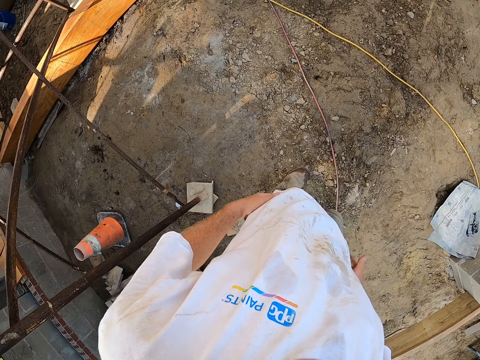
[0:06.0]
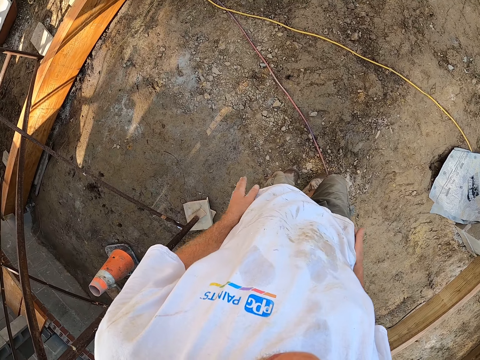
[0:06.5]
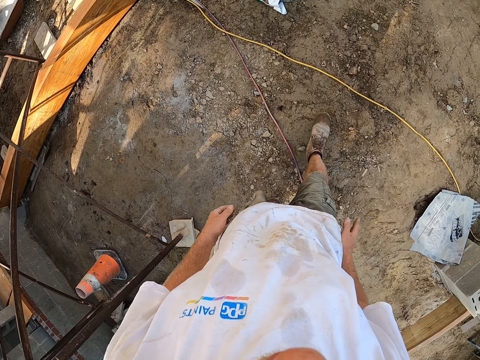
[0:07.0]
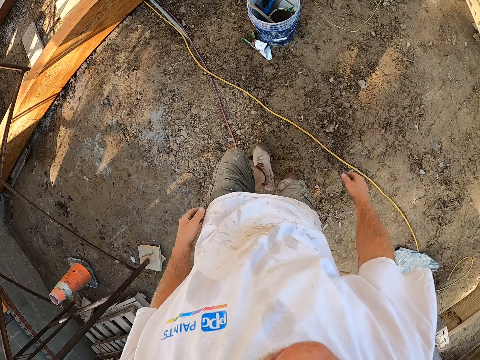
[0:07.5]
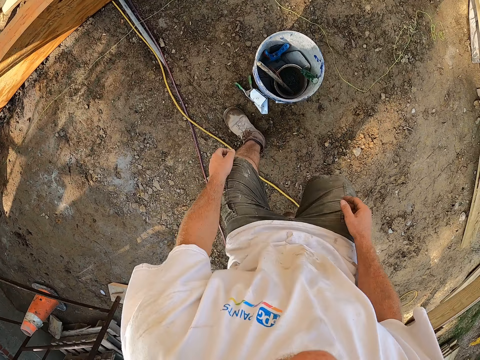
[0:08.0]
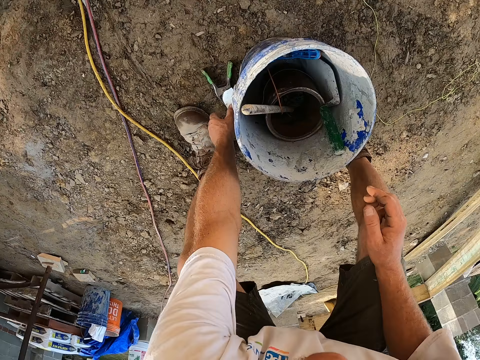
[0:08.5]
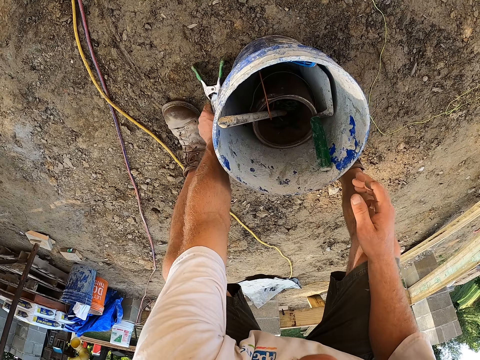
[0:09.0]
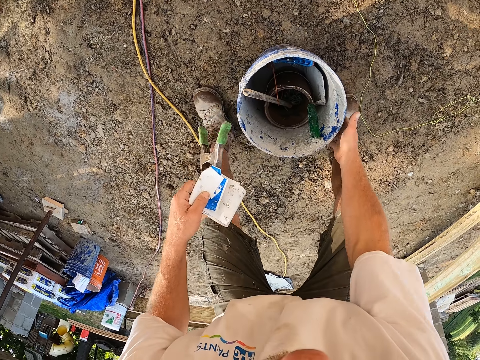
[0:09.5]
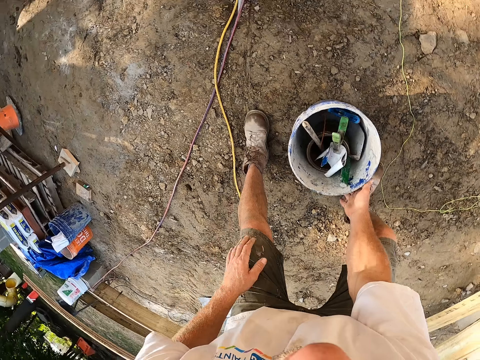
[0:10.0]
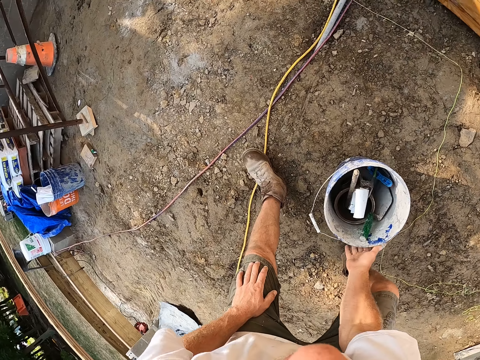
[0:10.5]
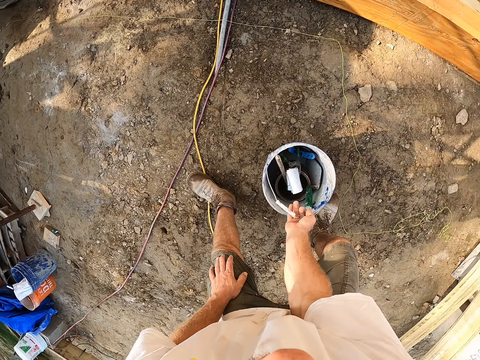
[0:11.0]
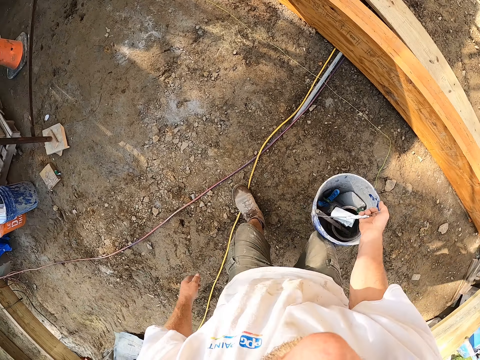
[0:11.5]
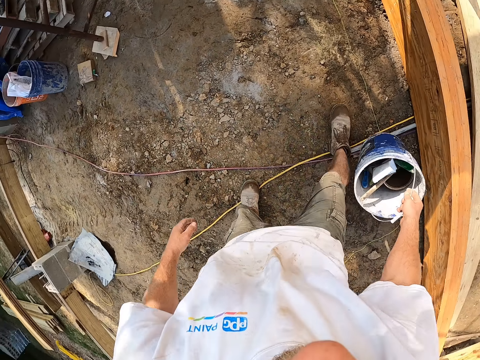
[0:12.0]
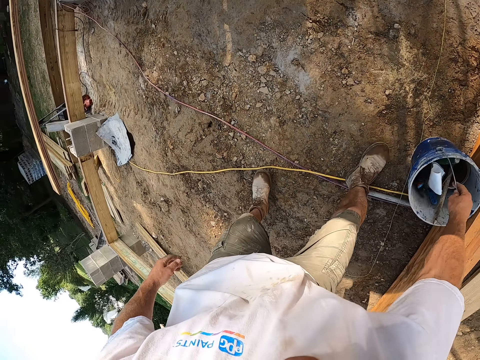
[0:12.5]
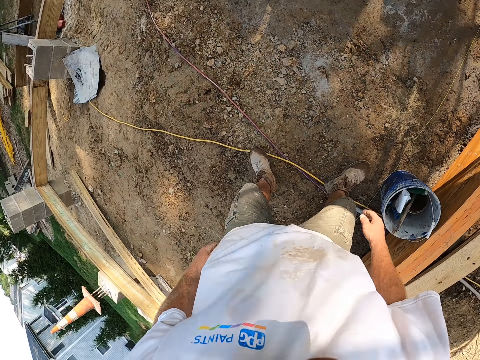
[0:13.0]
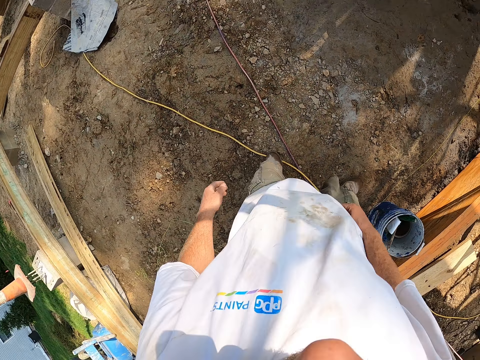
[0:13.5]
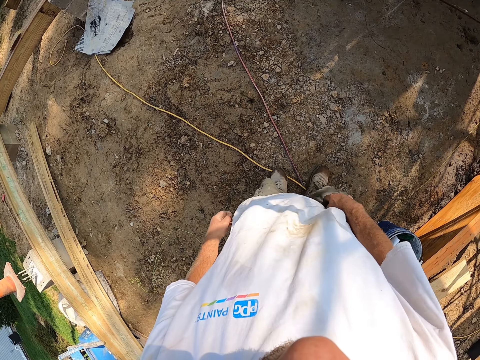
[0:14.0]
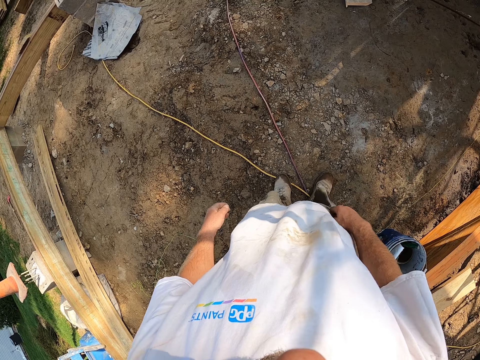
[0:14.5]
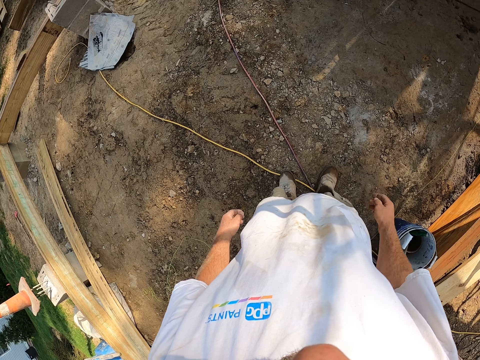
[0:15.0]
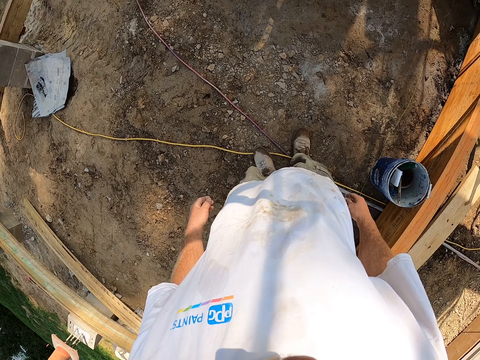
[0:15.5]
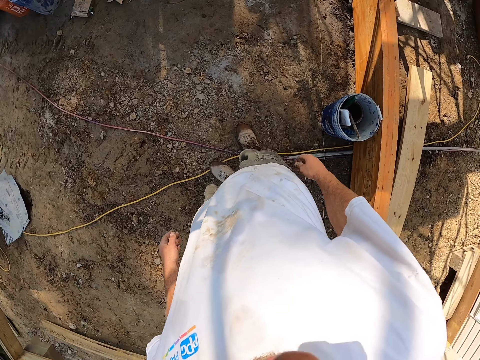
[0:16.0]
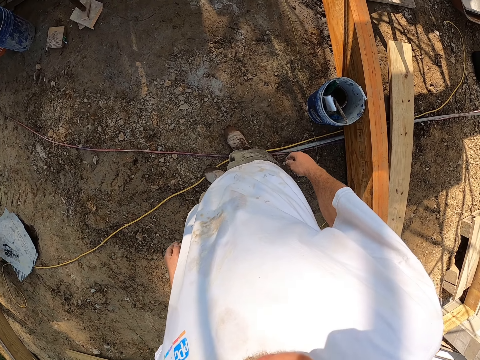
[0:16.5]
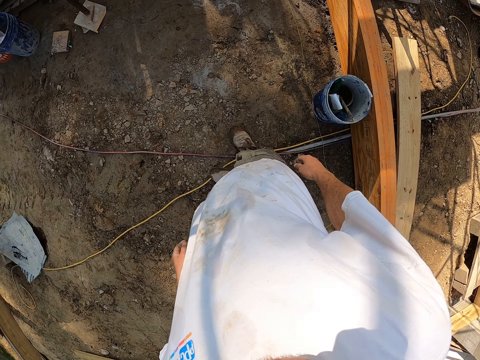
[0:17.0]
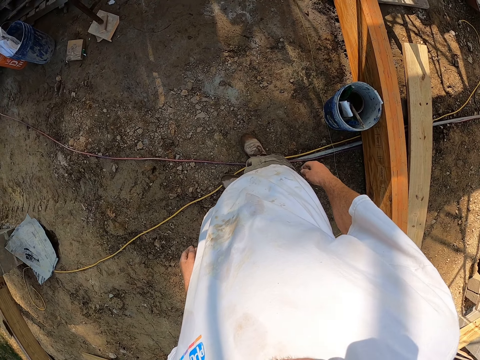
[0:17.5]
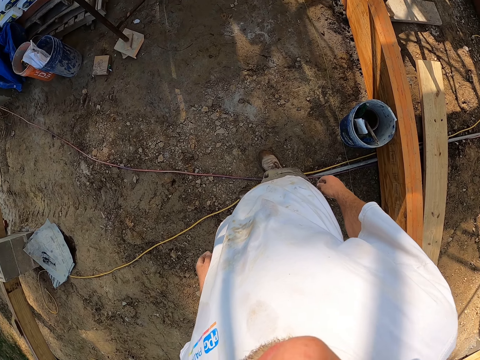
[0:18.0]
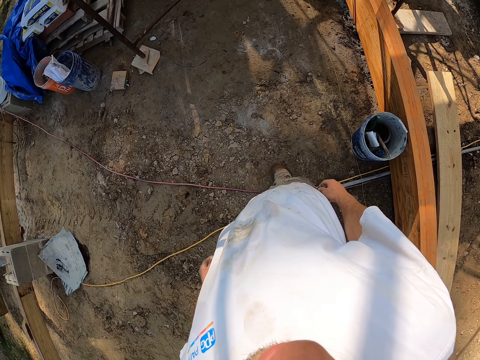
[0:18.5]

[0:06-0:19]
The camera wearer walks forwards. He lowers his hand, holds the pliers with his hand and picks up the pliers from the floor. He holds the bucket with his other hand. He throws the pliers in the bucket. He moves his hand towards him. He moves the bucket sideways. He picks up the bucket. He walks forwards. He places the bucket on the ground. He moves his hand towards him. He stares at the ground.

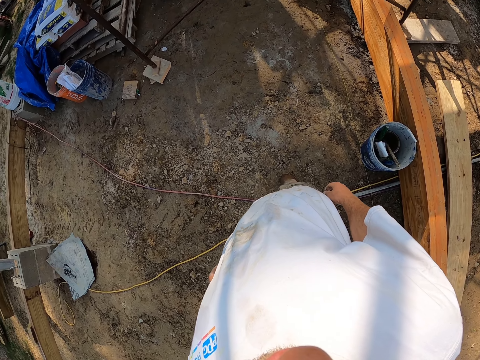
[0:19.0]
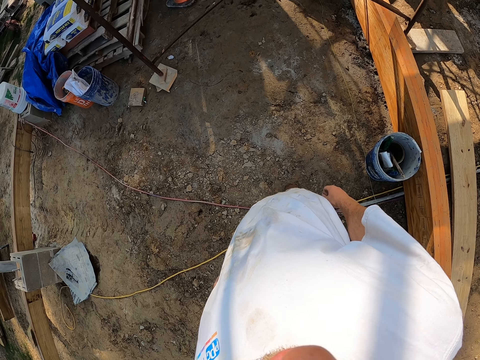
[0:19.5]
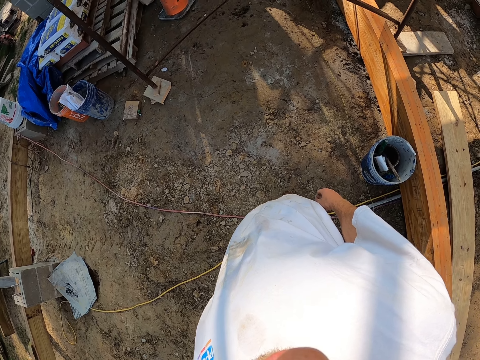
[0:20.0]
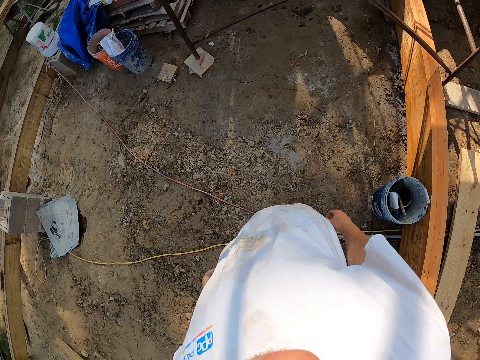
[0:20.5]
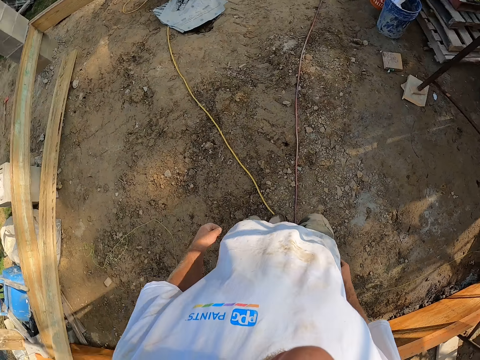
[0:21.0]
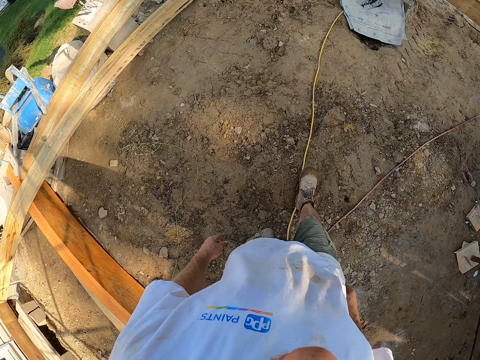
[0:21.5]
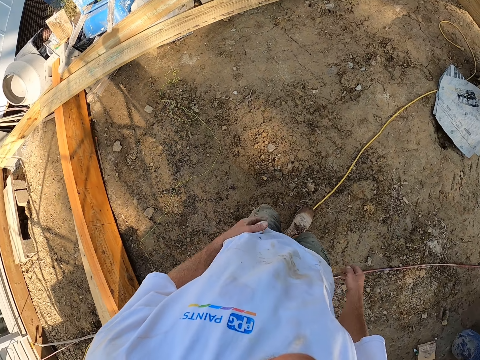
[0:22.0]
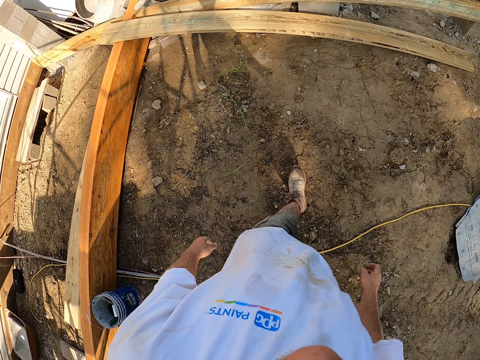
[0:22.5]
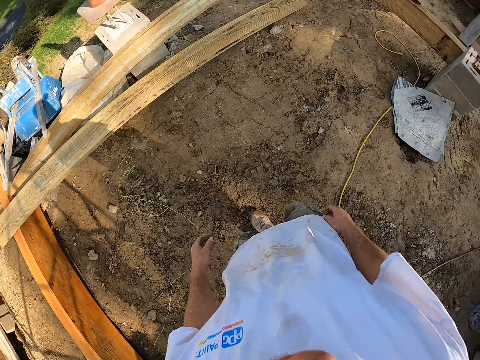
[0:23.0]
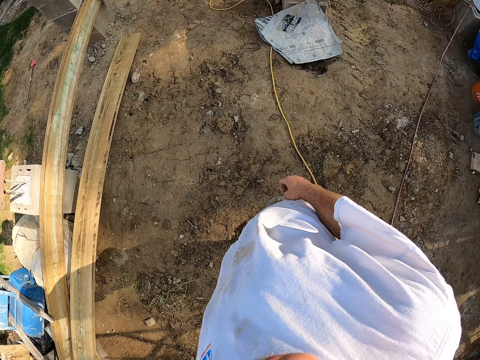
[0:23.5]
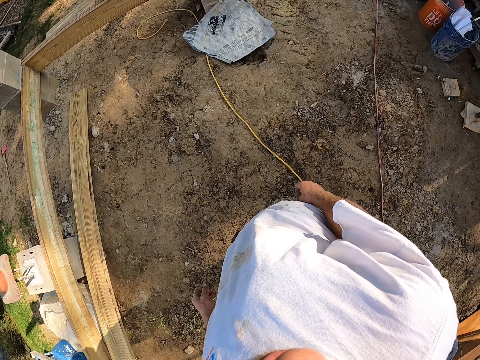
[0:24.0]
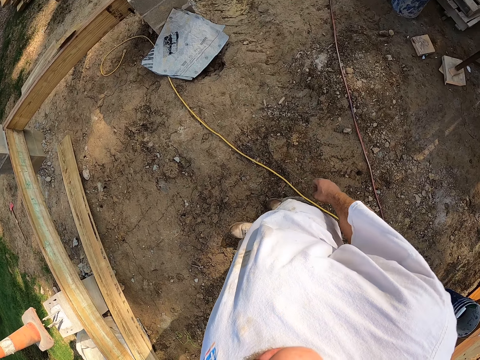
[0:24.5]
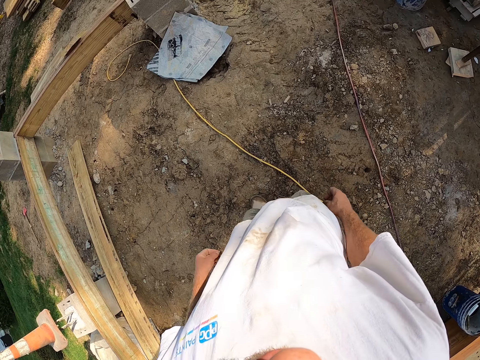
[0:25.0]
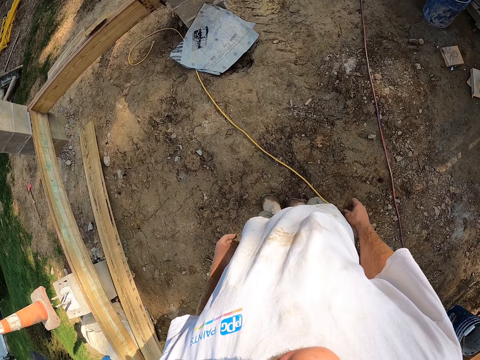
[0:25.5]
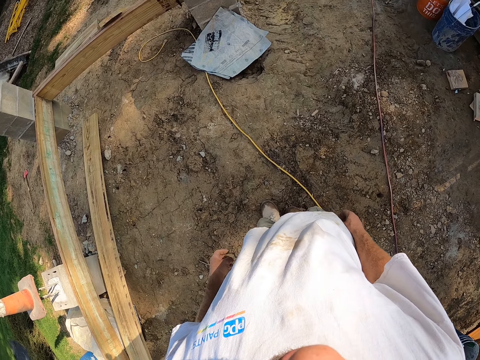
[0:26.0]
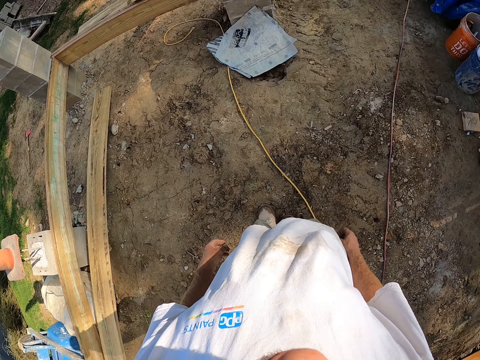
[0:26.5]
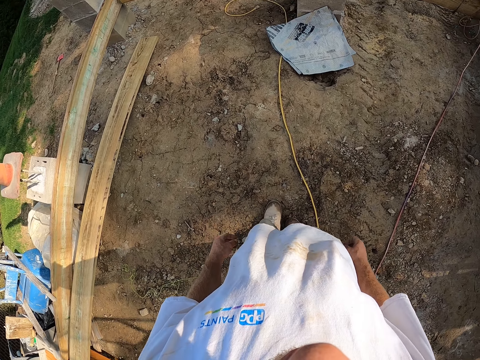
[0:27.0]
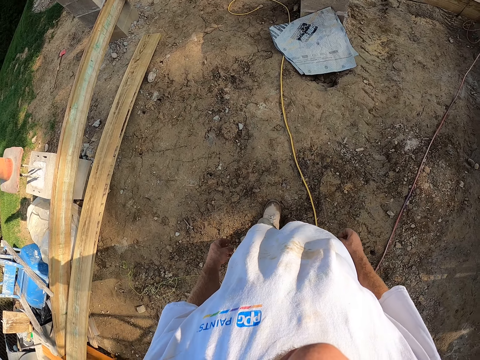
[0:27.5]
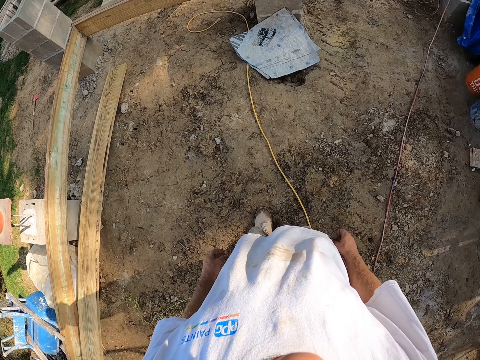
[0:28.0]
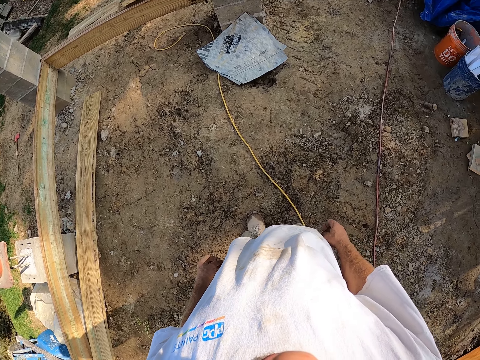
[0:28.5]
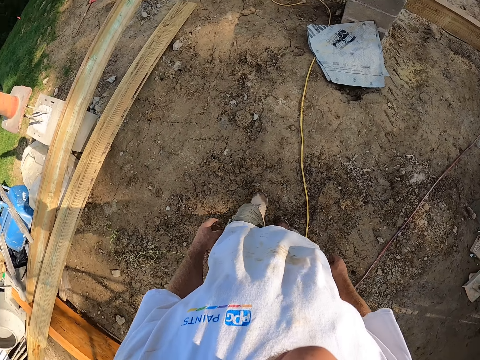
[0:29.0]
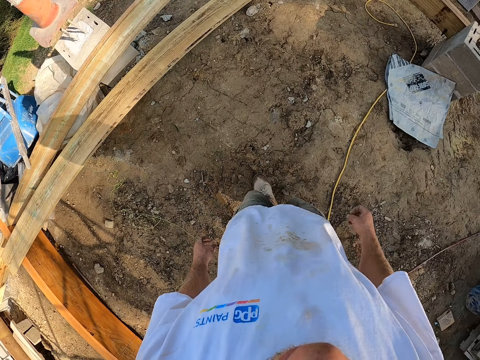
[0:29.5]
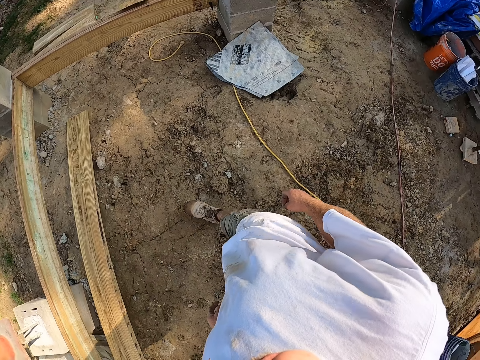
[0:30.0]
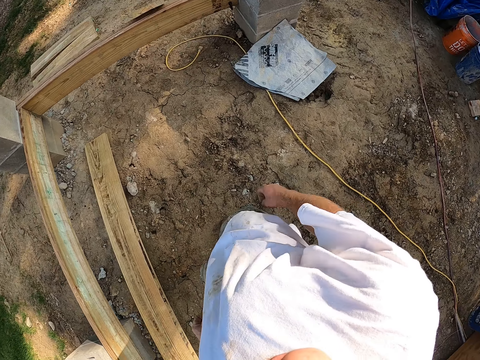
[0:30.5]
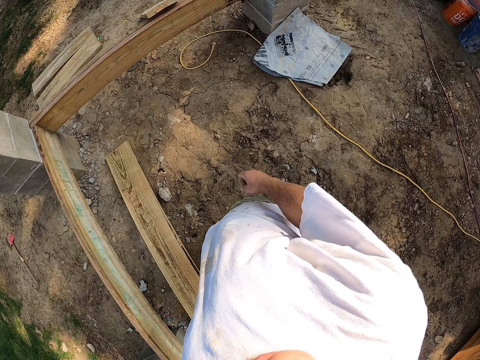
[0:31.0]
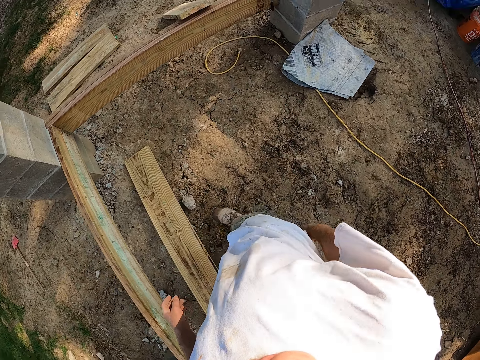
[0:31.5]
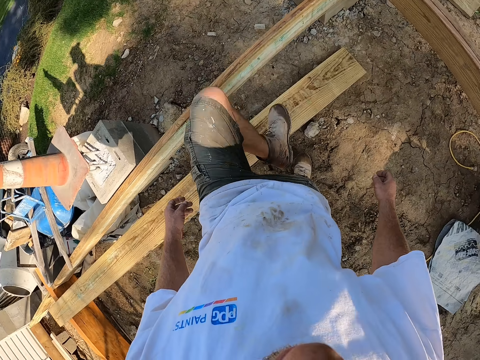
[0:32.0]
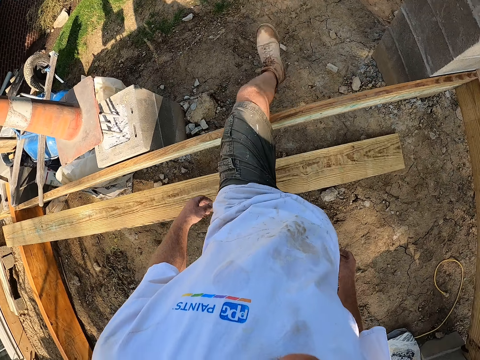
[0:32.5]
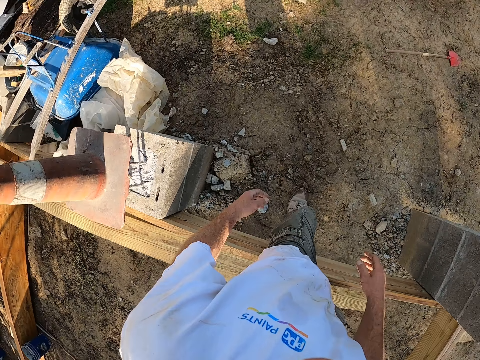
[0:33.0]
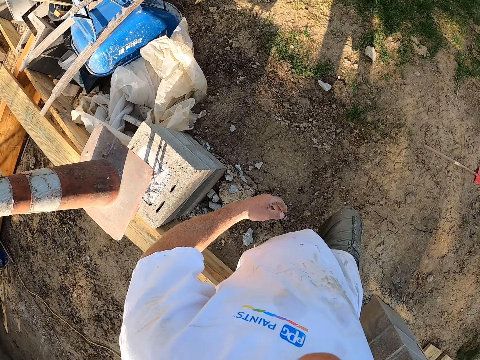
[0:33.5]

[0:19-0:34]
The camera wearer walks forwards. They stare at the ground. They walk forwards.
